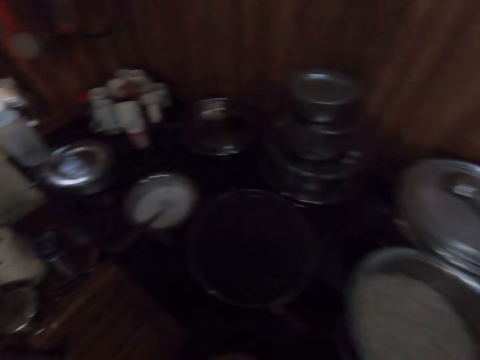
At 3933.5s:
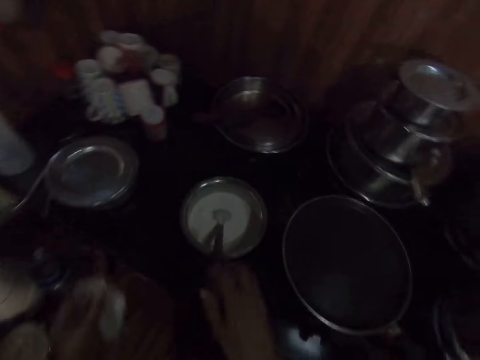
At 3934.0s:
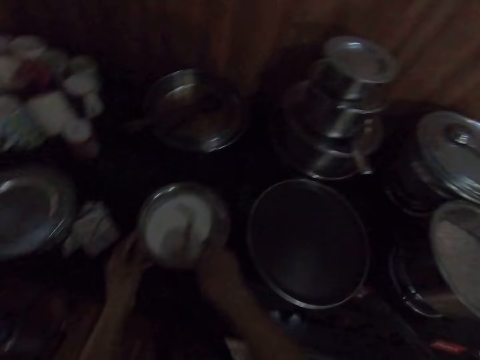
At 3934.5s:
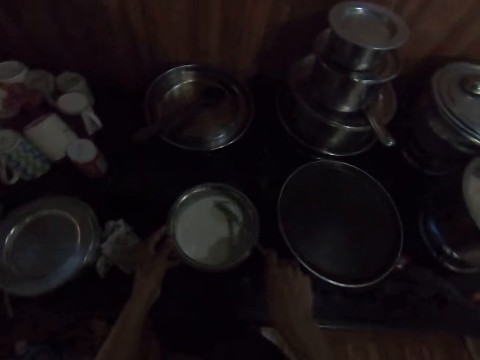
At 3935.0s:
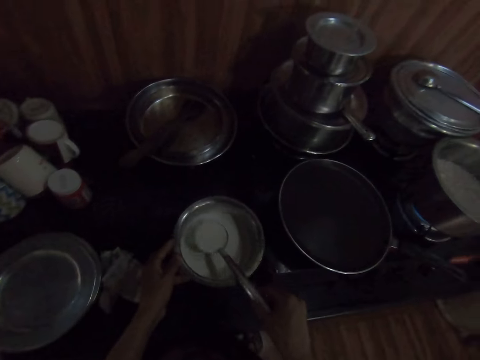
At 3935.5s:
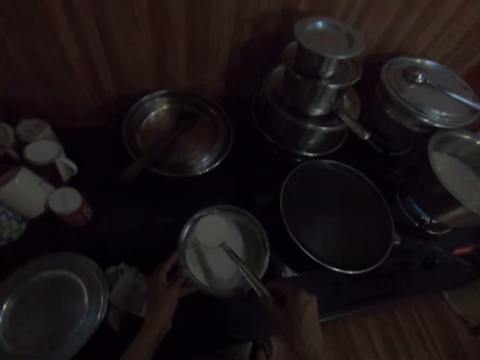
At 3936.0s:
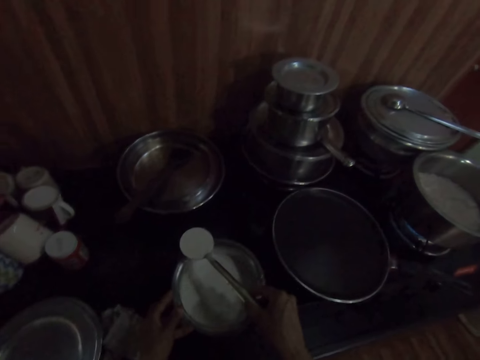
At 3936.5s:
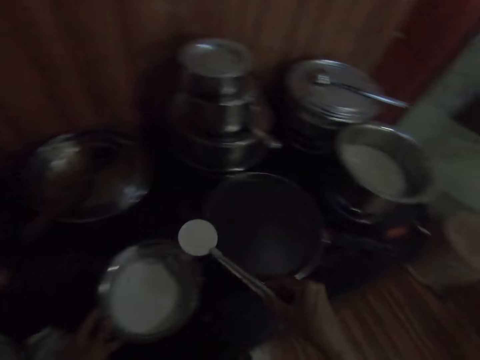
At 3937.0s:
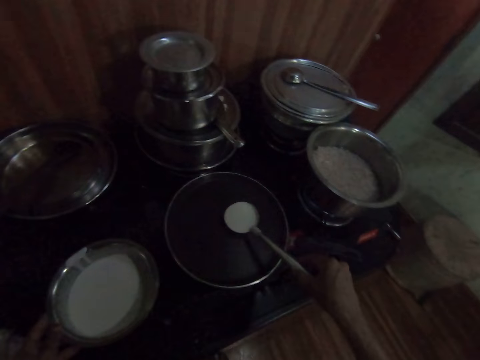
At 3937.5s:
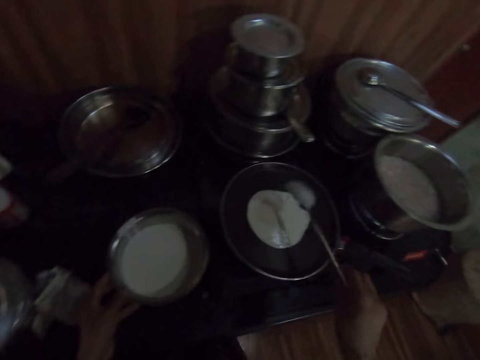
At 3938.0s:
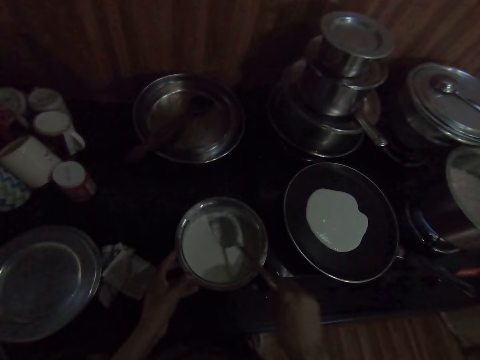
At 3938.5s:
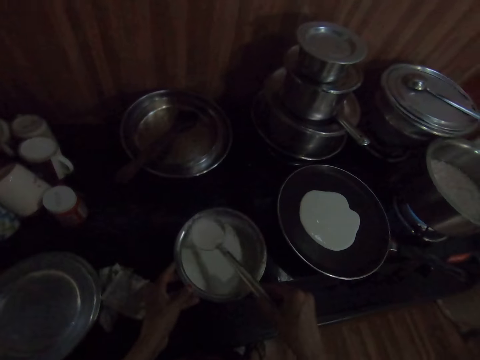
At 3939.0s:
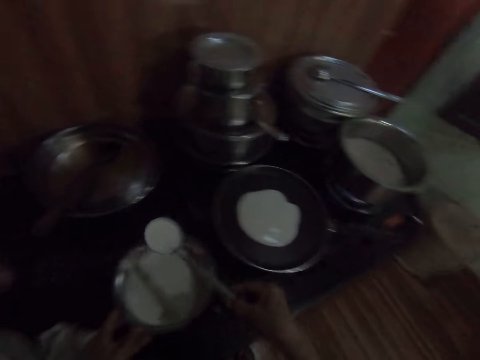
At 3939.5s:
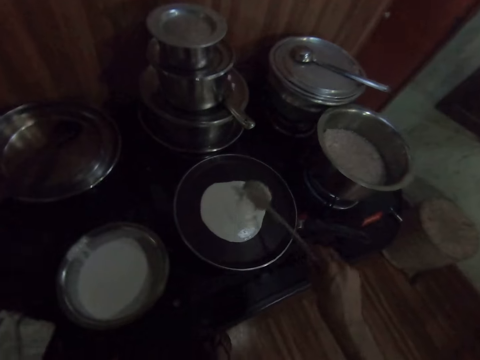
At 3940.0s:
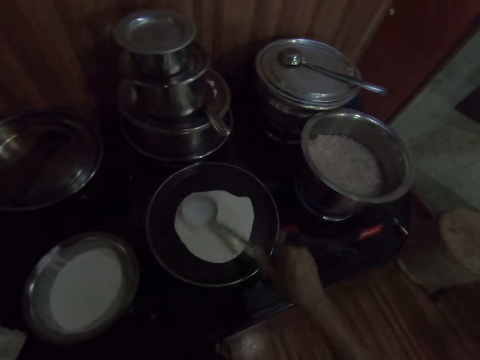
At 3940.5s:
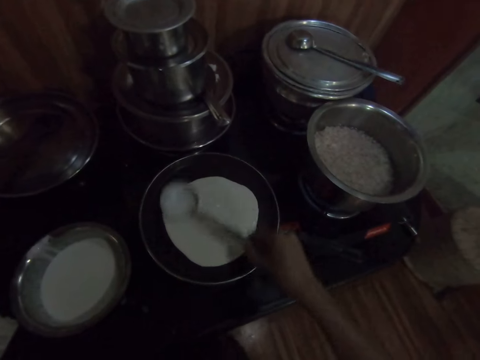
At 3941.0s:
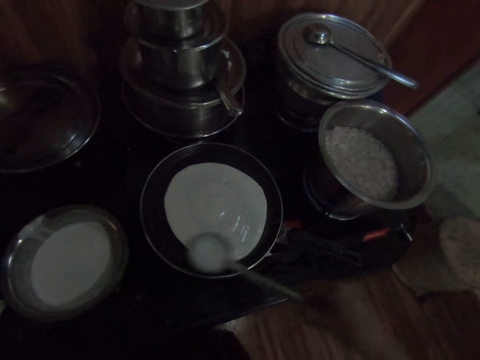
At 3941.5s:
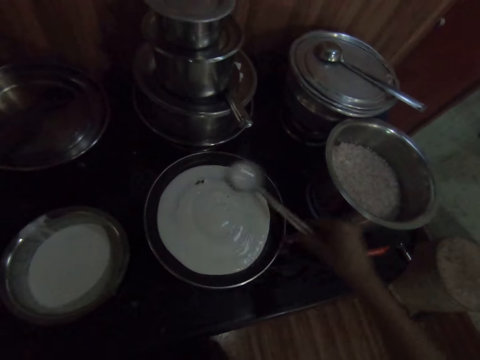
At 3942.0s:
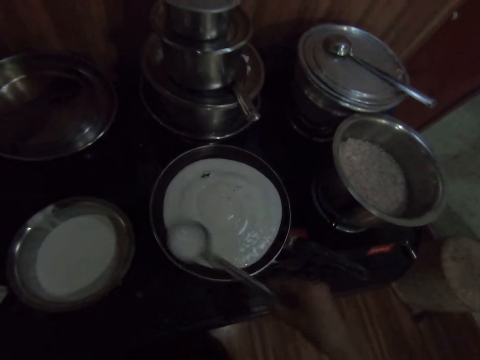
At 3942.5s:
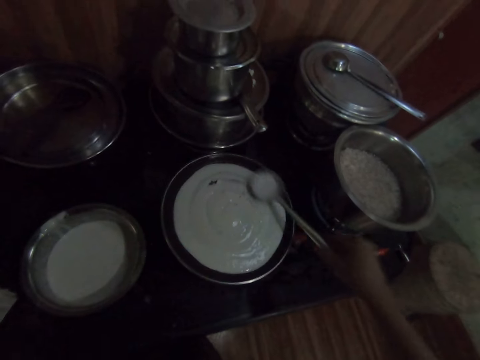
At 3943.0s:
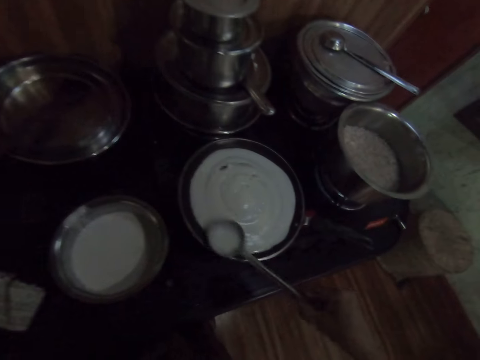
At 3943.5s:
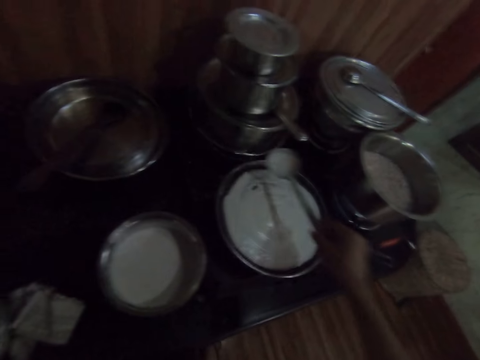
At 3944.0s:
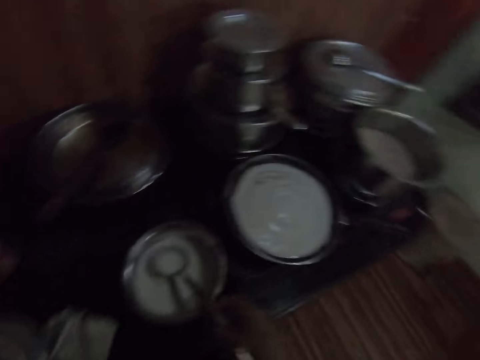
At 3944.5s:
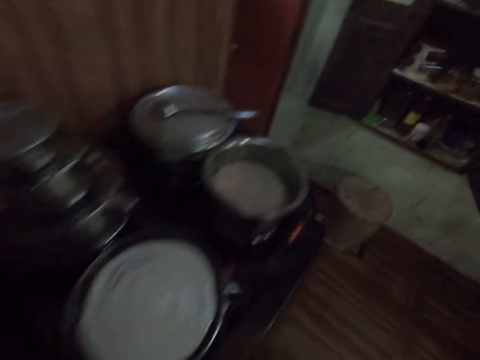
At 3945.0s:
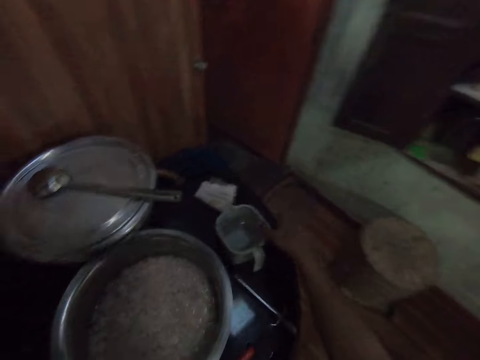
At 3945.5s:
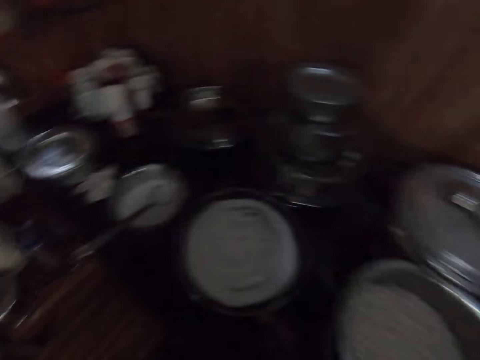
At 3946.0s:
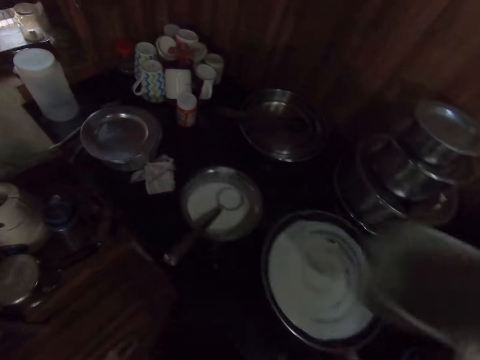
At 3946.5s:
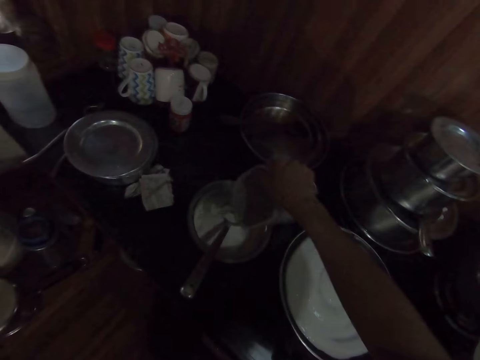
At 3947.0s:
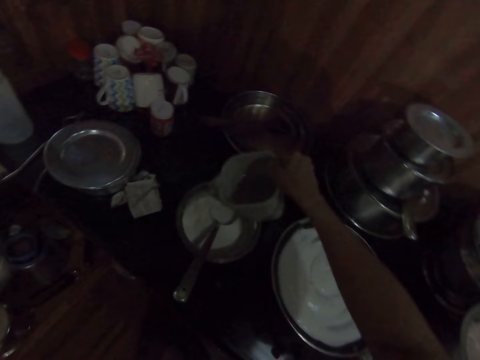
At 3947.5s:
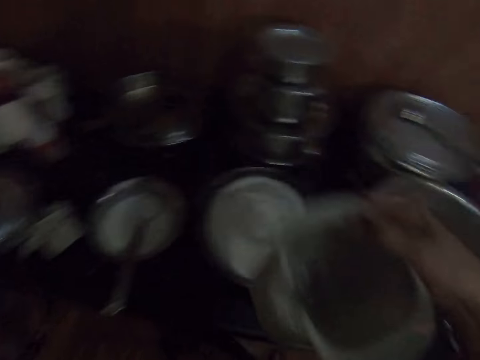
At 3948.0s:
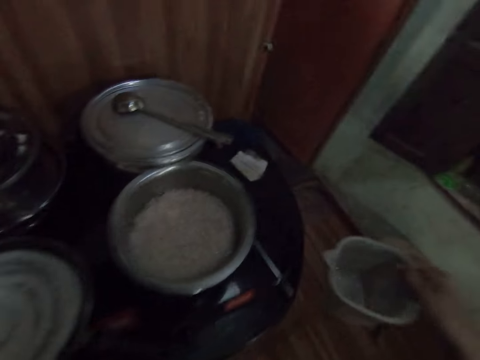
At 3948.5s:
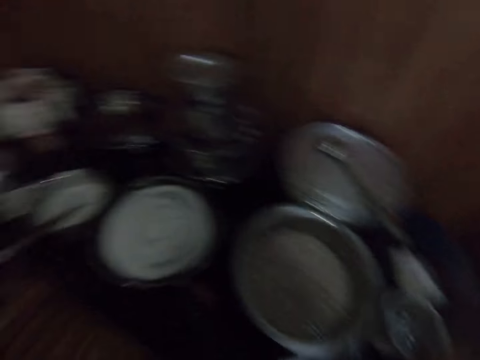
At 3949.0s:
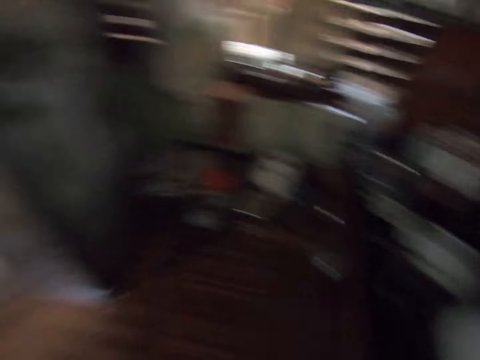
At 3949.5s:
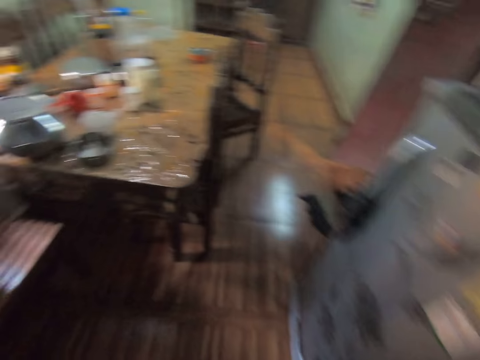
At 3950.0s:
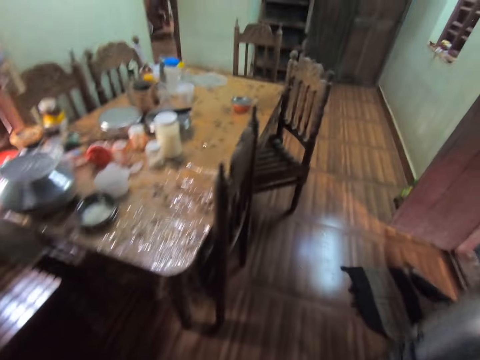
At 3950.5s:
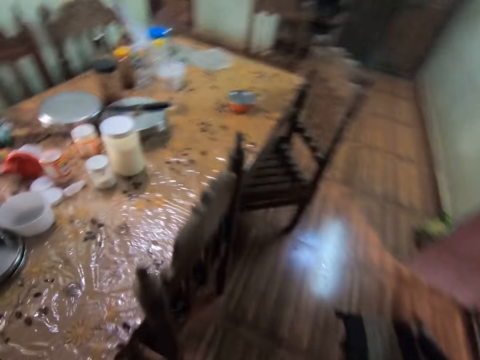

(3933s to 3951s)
The camera wearer passes the pieces of paper in her right hand to her left hand. She walks around the room. She drops the paper in her left hand on a cabinet. She picks up the spoon in the pot of grounded beans or mixture with her right hand. She puts the cloth on the cooker. She stirs the grounded beans in the pot with the spoon in her right hand. She transfers the grounded beans in the pot with the spoon in her right hand to the pot on the cooker. She pours the mixture on the pan. She scoops the mixture. She pours the mixture on the pan. She spreads the grounded beans in the pot with the spoon in her right hand. She drops the spoon in her right hand in the pot of grounded beans. She picks up a cup on the cooker with her right hand. She turns around the room. She pours water from the cup in her right hand in the pot of grounded beans. A woman interacts with the camera wearer. The camera wearer drops the cup in her right hand on the cooker. She puts the mixture on the cooker and walks around the room.

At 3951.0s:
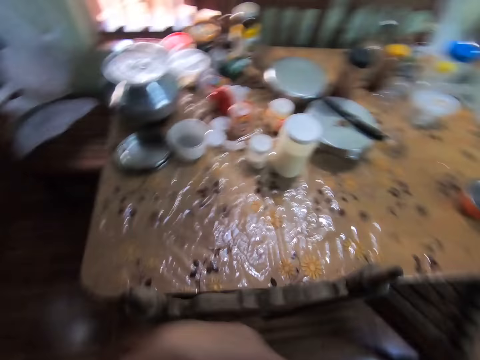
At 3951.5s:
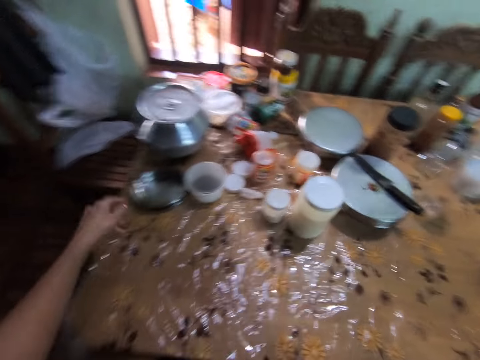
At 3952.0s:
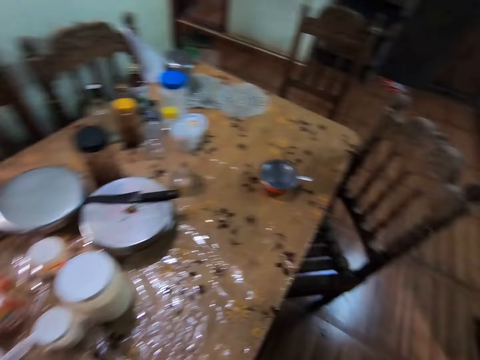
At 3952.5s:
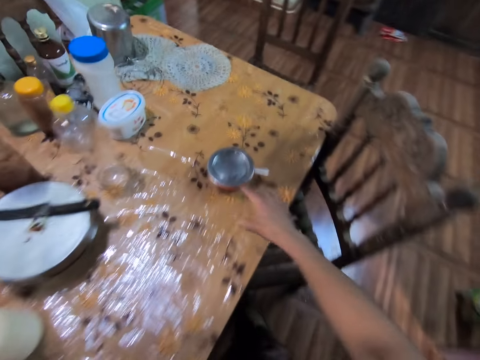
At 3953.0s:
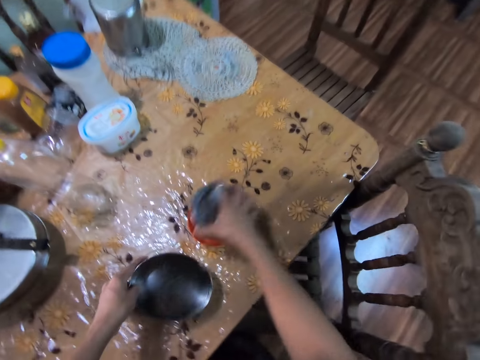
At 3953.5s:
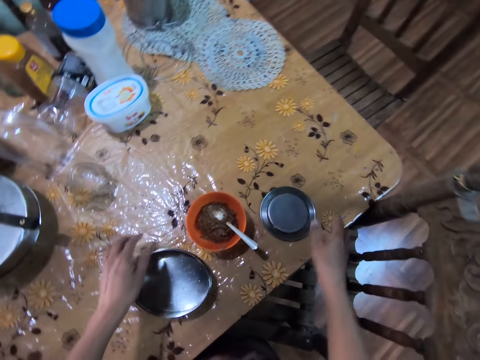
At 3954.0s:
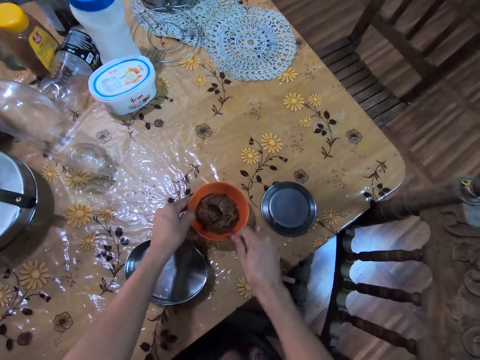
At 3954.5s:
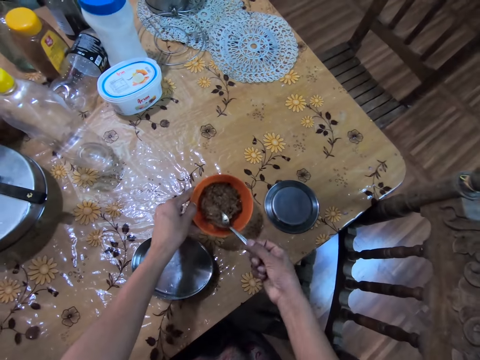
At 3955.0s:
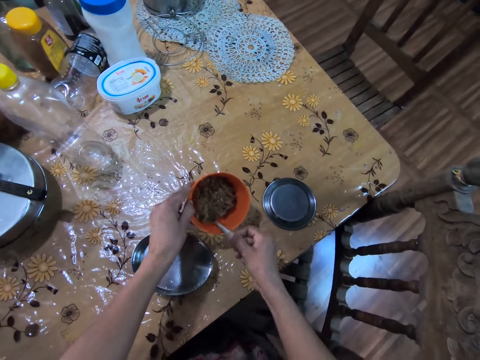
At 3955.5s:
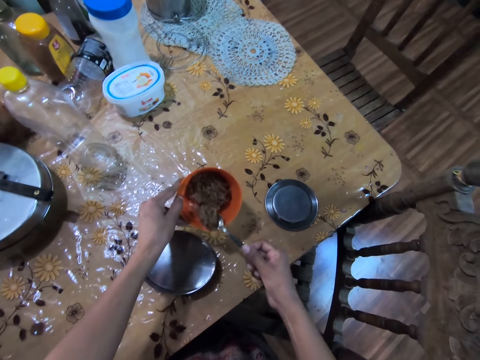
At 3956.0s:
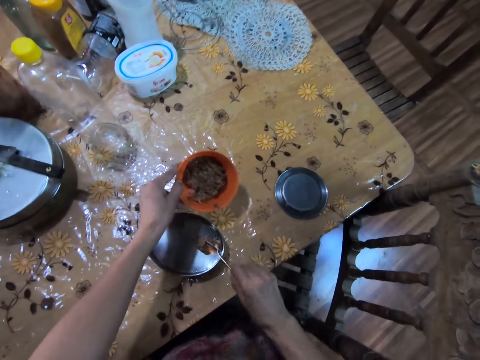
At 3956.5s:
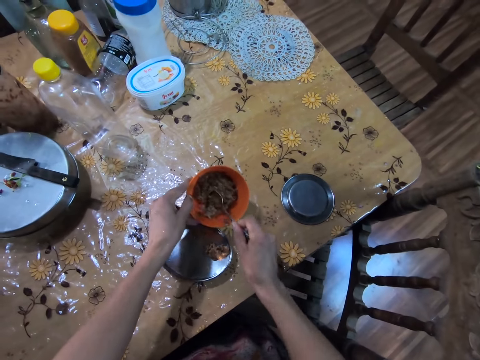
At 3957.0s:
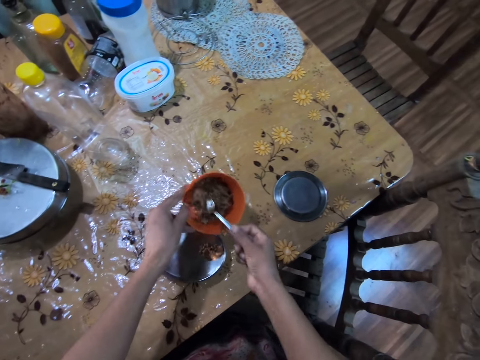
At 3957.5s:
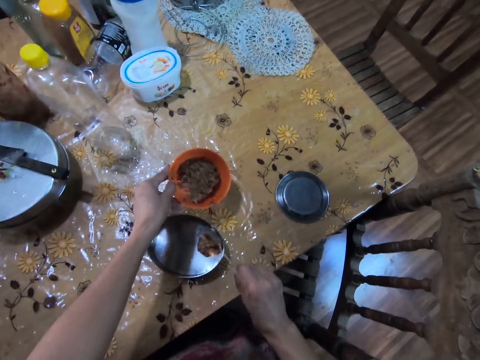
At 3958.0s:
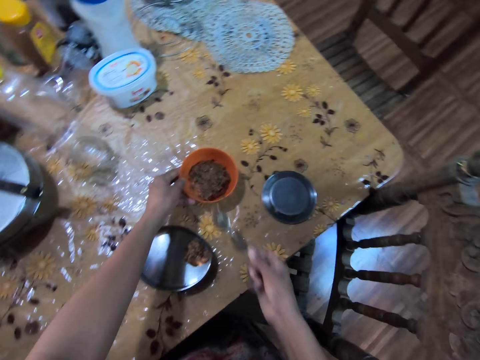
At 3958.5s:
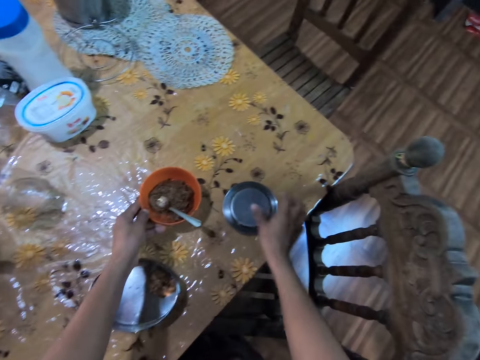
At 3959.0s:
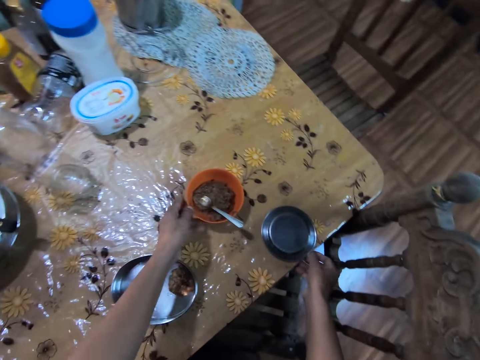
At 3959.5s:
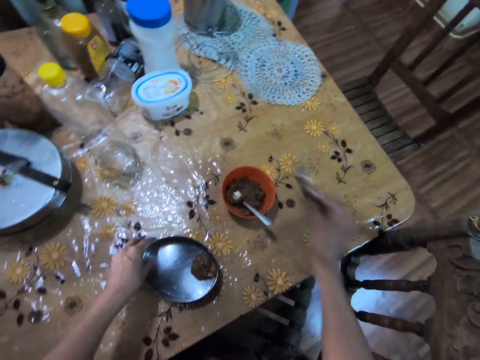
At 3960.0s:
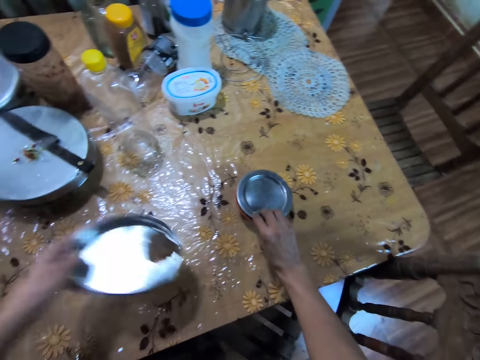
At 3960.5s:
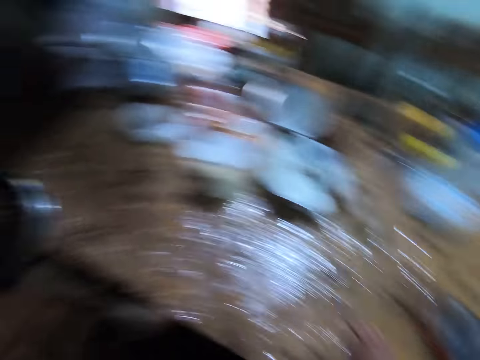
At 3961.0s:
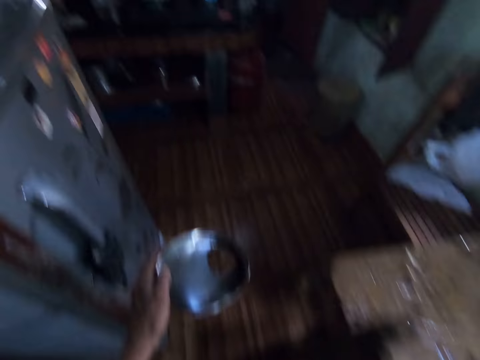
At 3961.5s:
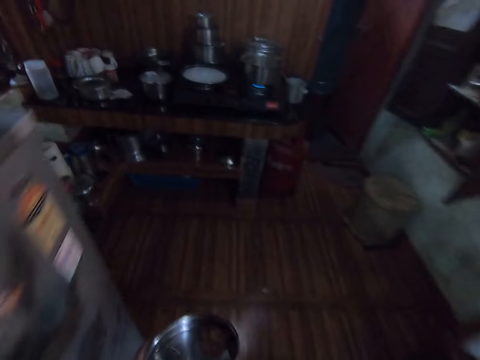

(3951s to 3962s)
The camera wearer picks up a plate on the table with her left hand. She picks up a lid. She walks around the room. She removes the lid from a plate of sauce on the table with her right hand. She drops the plate in her right hand on the table. She picks up the spoon in the plate of sauce with her right hand. She carries the plate on the table with her left hand. She transfers sauce from the plate in her left hand to the plate on the table. She drops the plate of sauce in her left hand on the table. She drops the spoon in her right hand in the plate of sauce on the table. She picks up the lid on the table with her right hand. She carries the plate of sauce on the table with her left hand. She covers the plate of sauce on the table with the lid in her right hand. She walks around the room.
